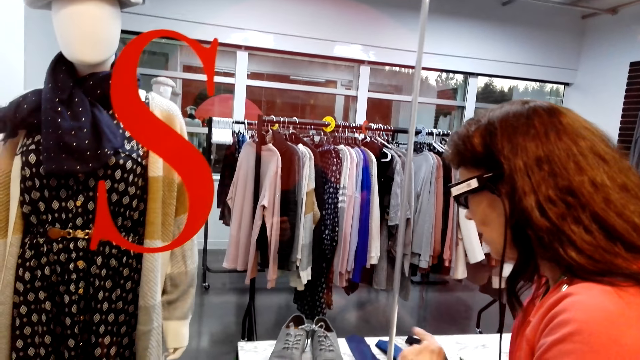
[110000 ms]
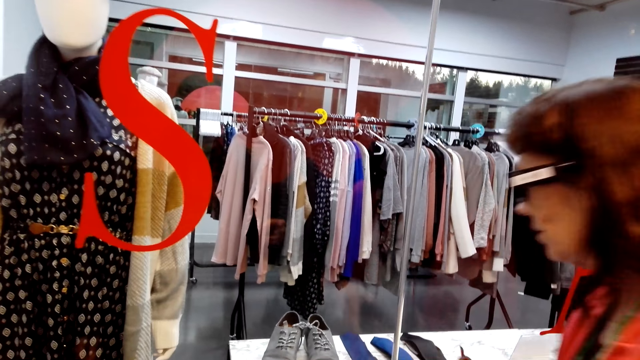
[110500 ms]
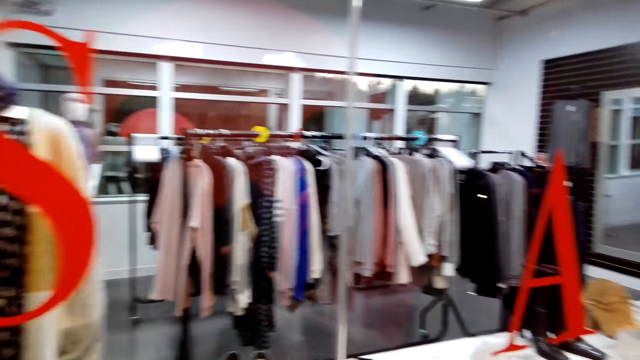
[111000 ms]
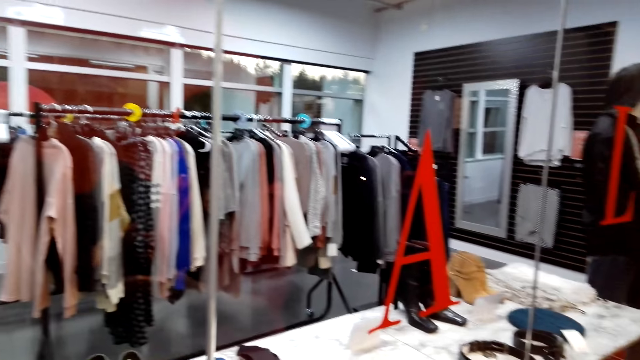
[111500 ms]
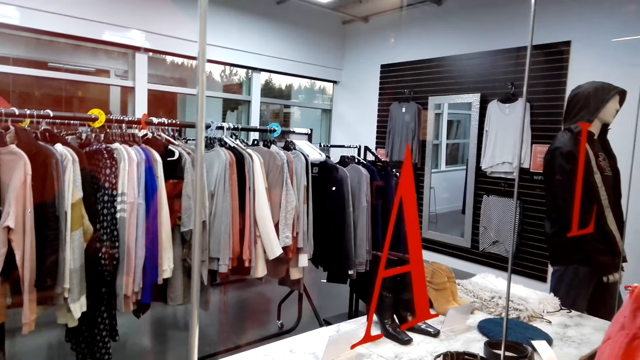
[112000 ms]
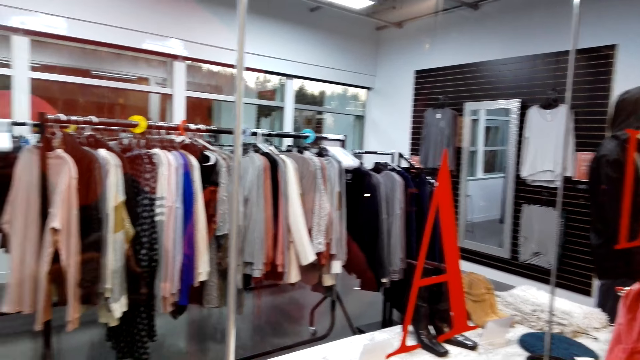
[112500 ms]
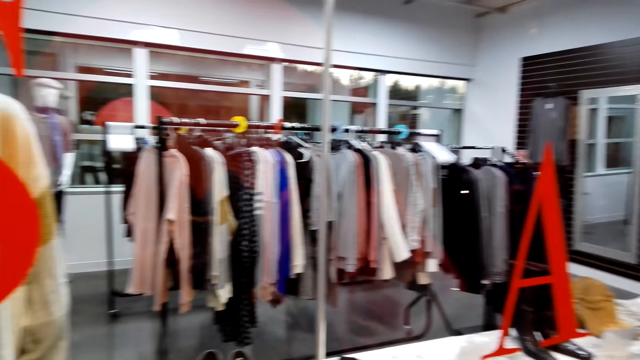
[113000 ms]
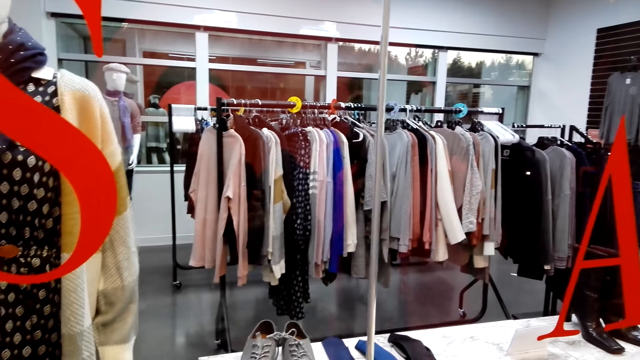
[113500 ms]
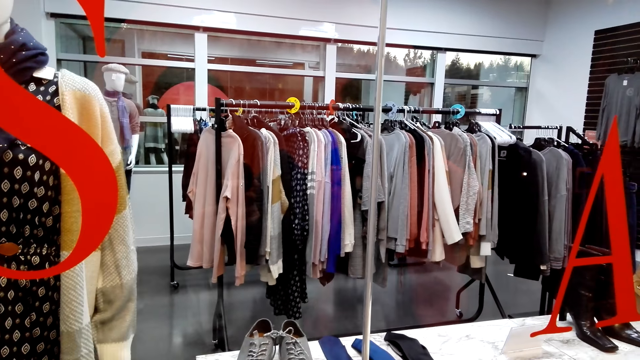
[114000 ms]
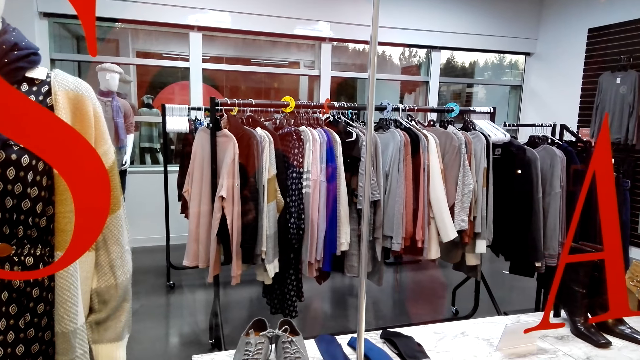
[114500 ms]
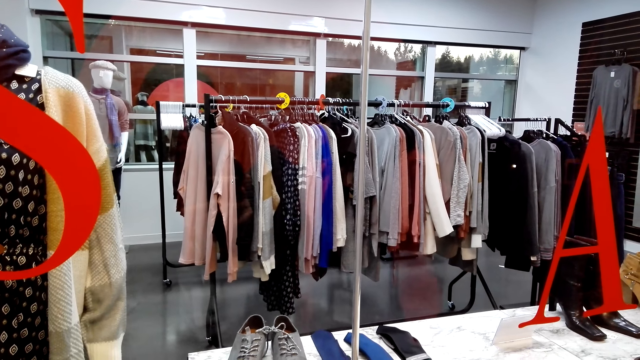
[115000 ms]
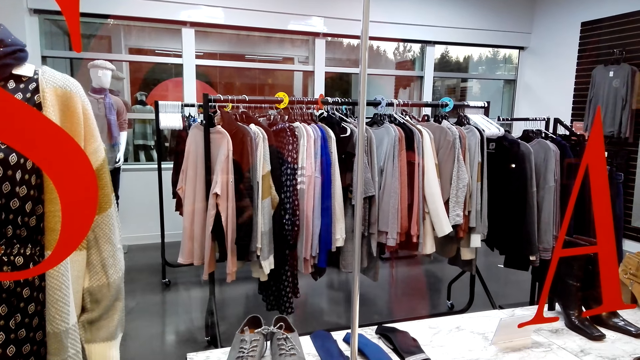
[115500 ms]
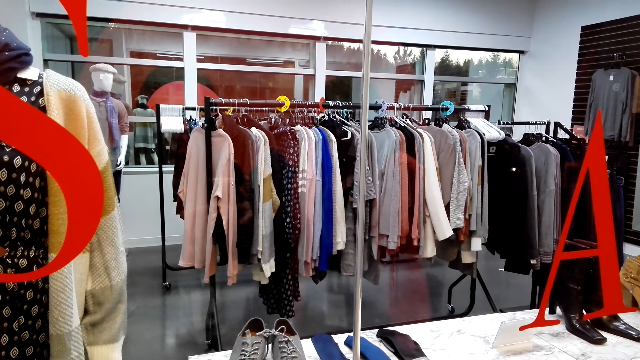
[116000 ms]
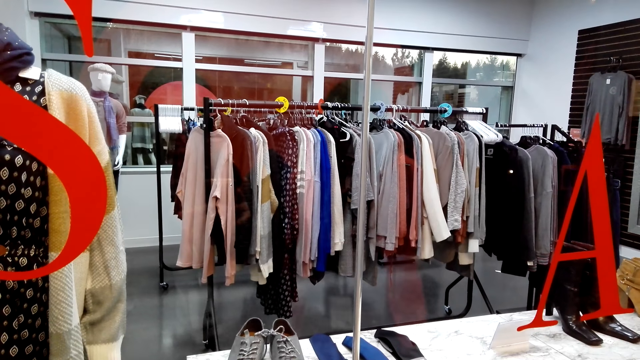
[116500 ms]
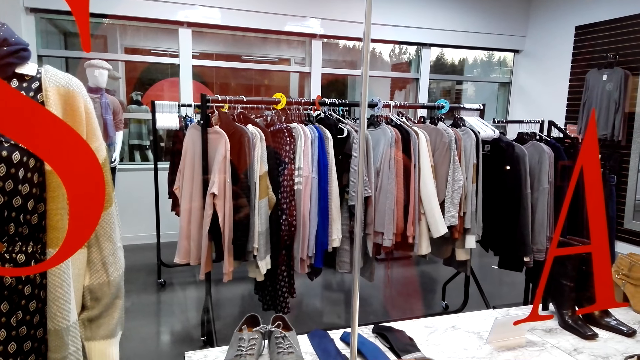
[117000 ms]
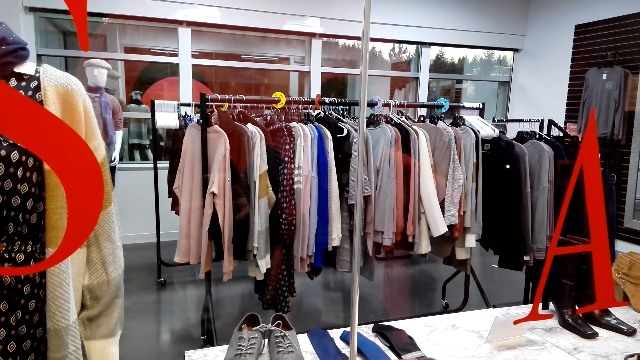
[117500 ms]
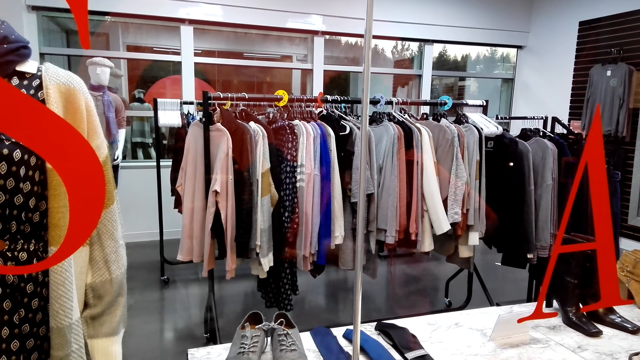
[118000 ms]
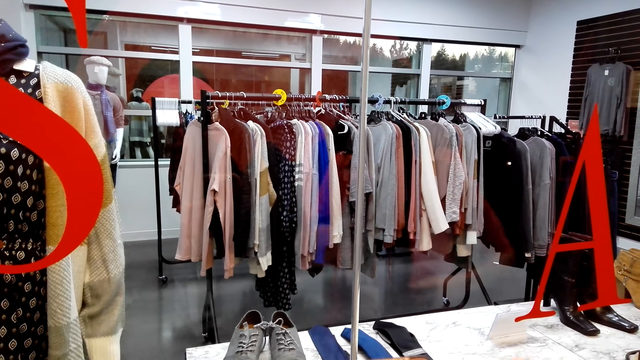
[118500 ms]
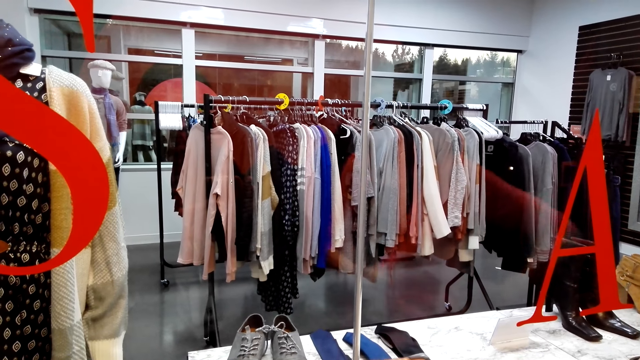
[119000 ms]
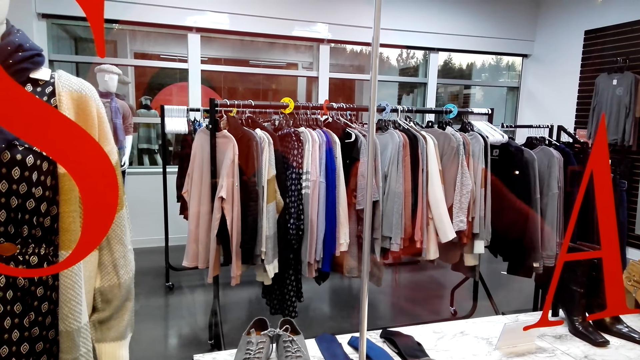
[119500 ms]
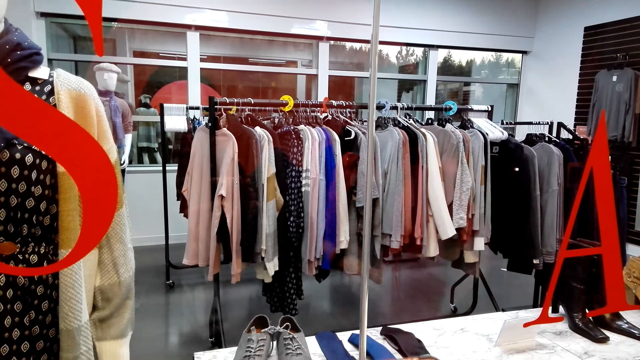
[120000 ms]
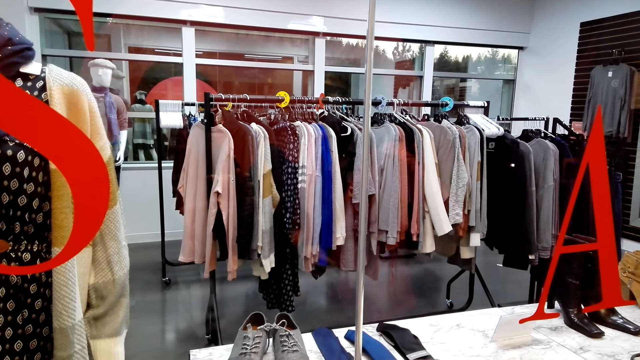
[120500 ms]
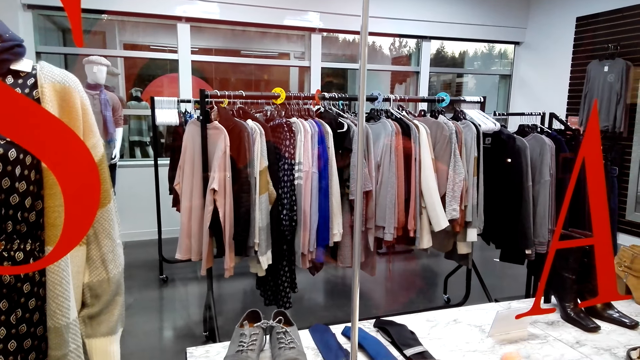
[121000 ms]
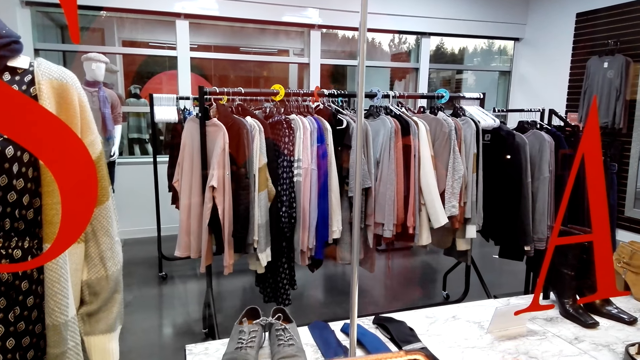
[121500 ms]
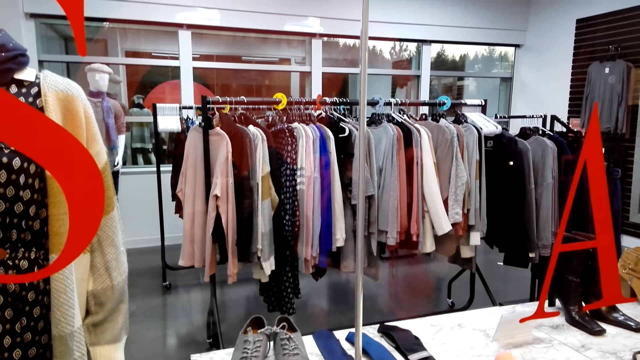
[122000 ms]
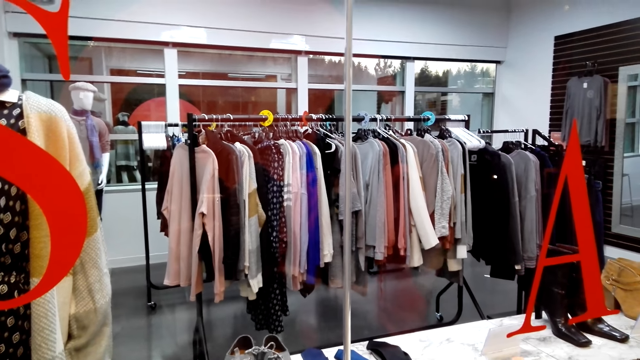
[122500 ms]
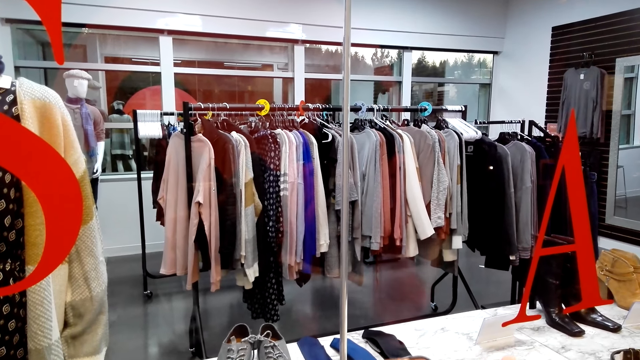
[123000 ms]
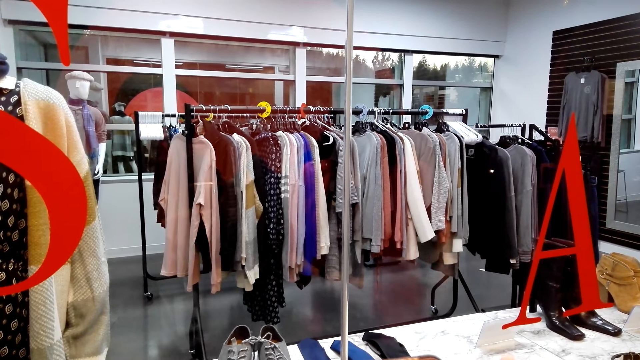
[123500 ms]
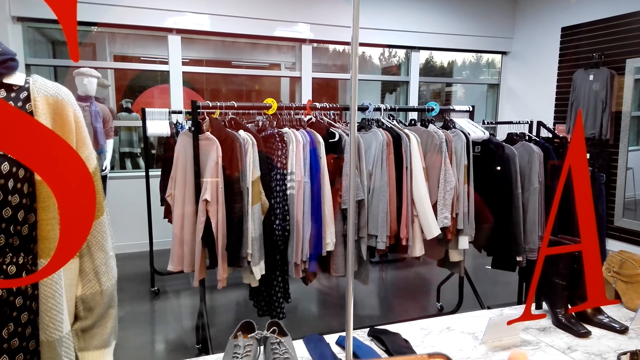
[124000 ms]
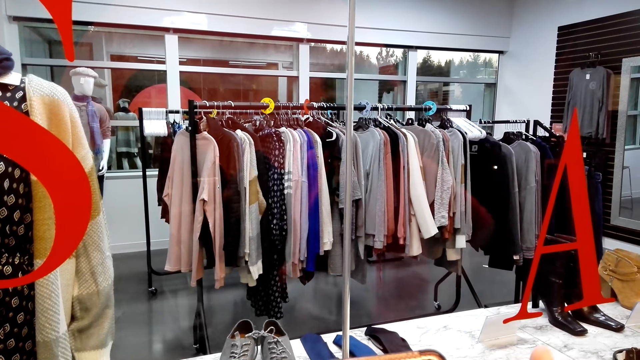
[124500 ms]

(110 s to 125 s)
A person points at a name with a hand. The camera wearer looks around. The person places the phone in the pocket.

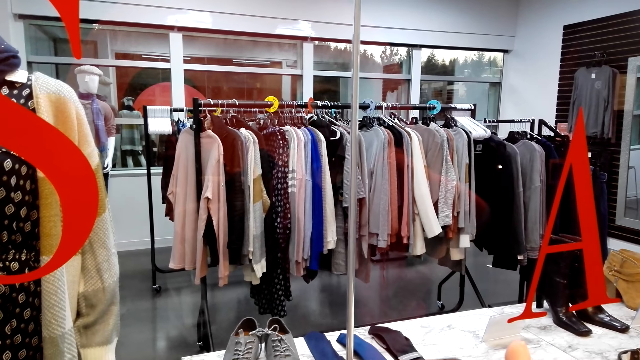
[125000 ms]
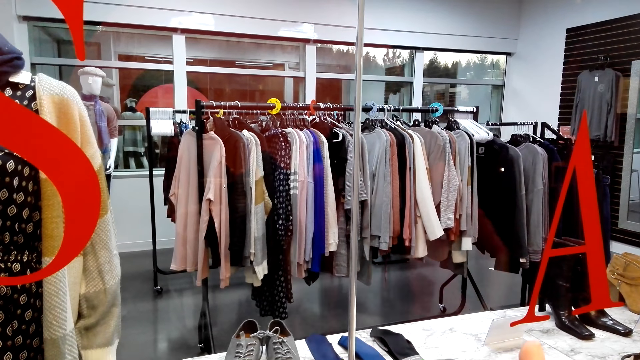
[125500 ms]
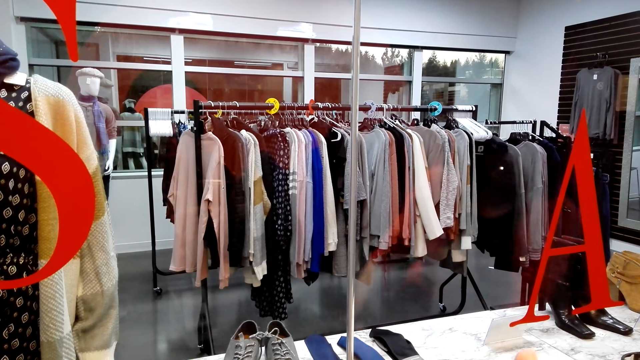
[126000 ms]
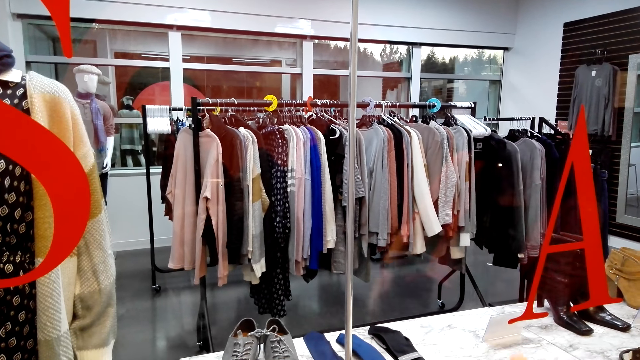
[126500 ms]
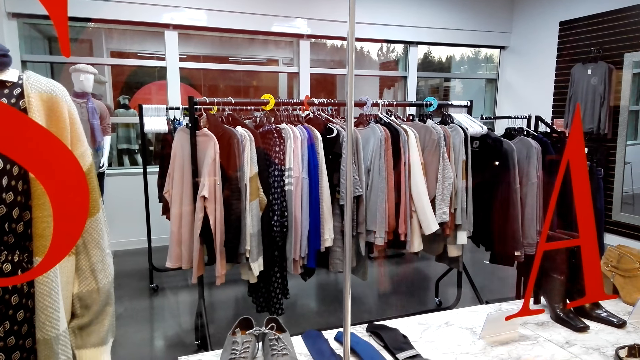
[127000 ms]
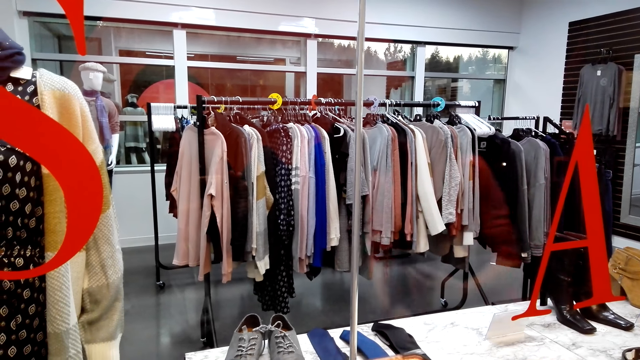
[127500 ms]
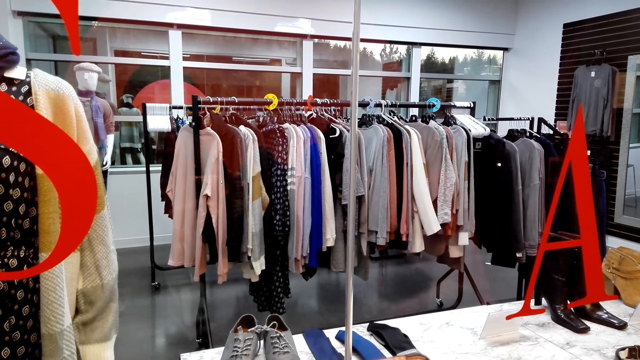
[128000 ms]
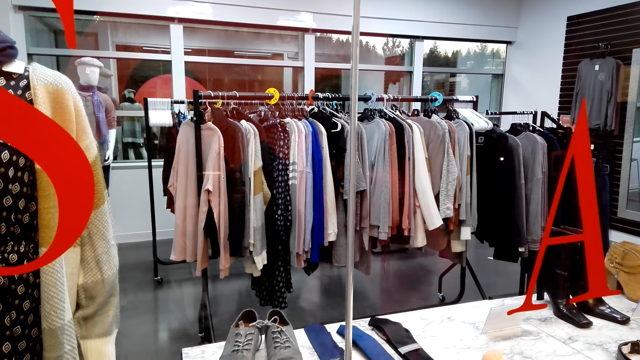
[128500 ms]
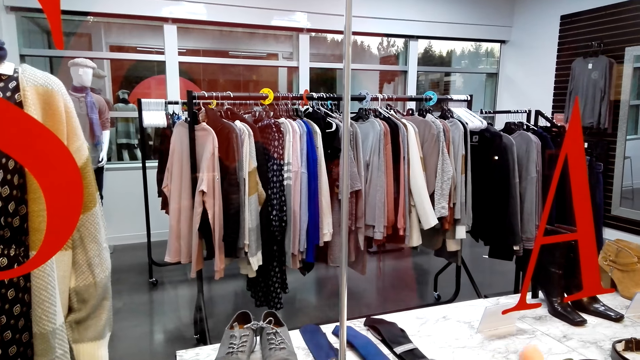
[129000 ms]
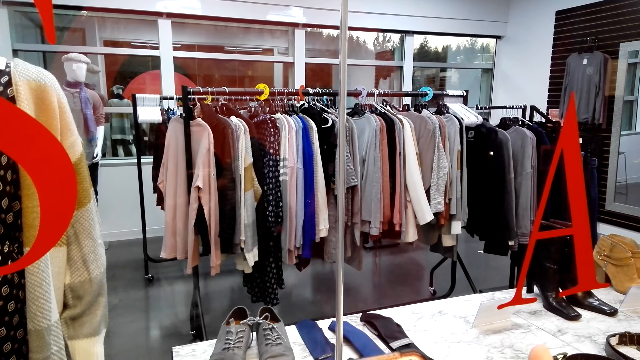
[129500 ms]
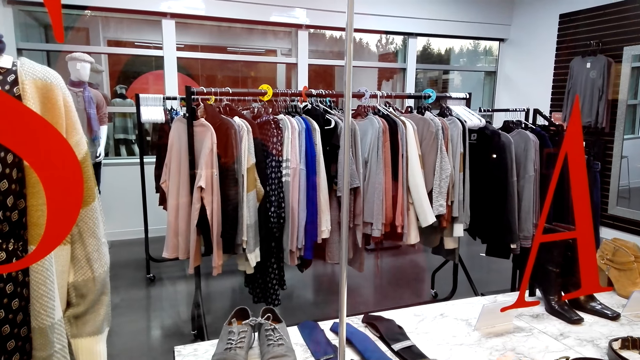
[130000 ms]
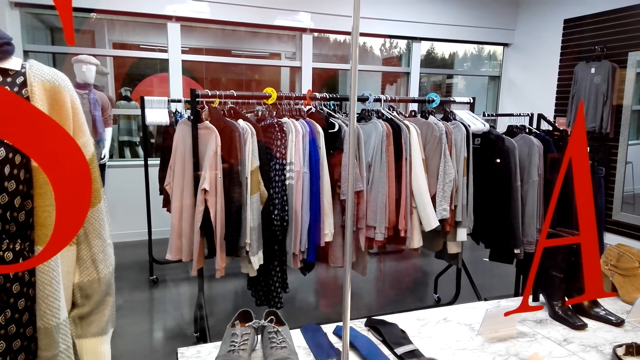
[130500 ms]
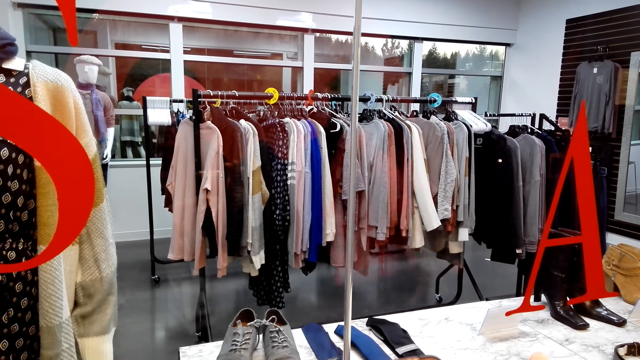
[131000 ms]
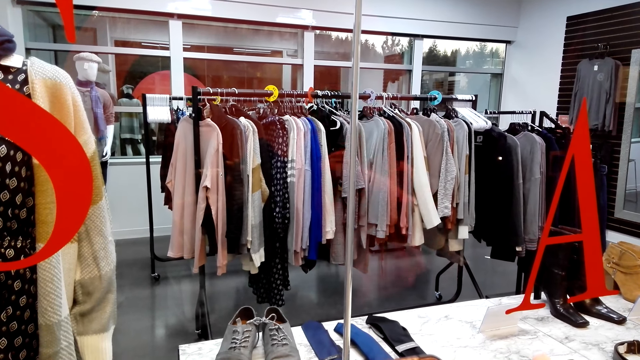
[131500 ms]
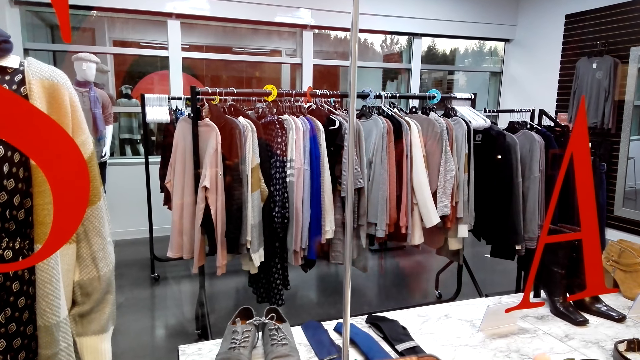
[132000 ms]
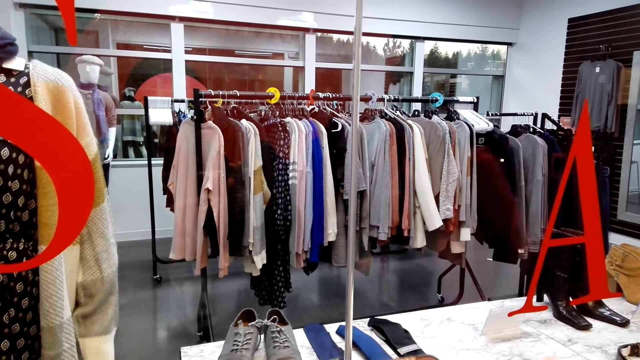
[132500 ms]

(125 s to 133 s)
A person does stretches.
